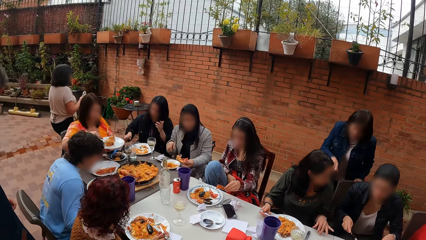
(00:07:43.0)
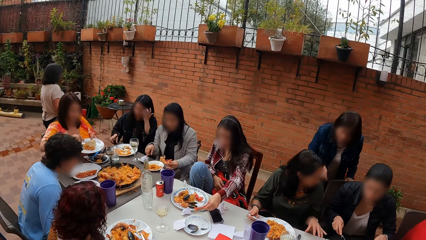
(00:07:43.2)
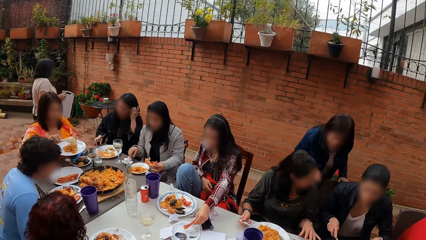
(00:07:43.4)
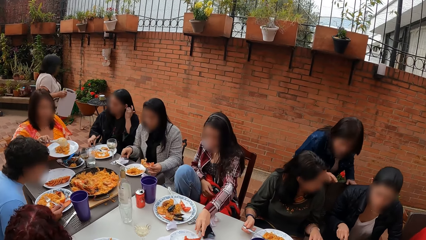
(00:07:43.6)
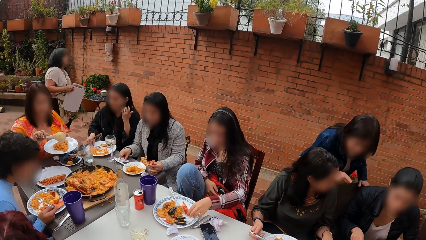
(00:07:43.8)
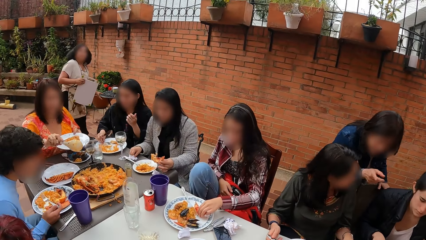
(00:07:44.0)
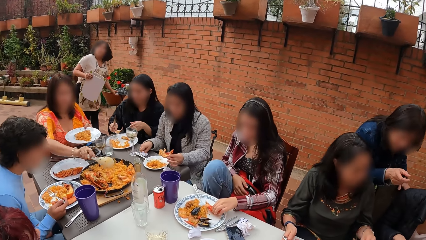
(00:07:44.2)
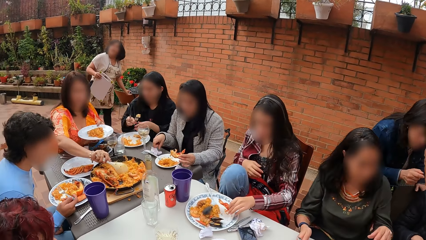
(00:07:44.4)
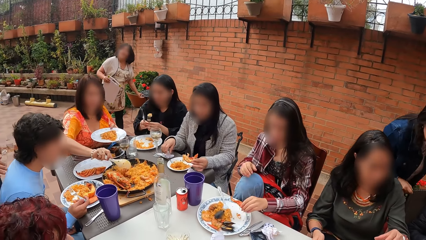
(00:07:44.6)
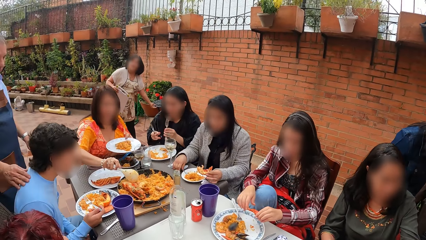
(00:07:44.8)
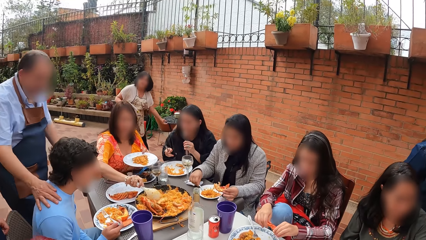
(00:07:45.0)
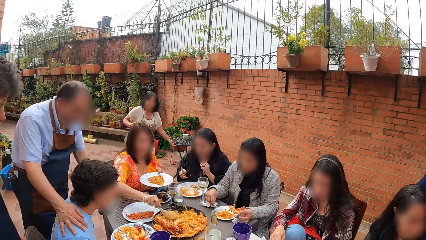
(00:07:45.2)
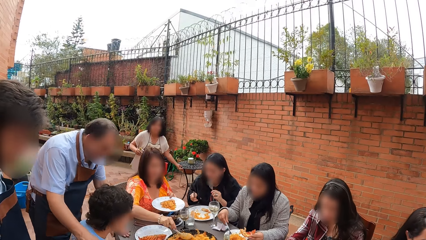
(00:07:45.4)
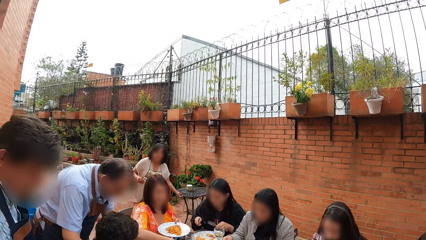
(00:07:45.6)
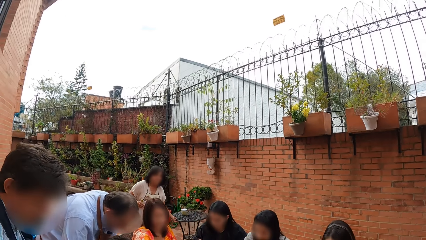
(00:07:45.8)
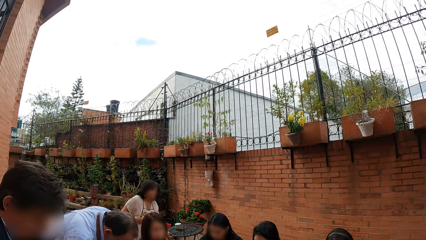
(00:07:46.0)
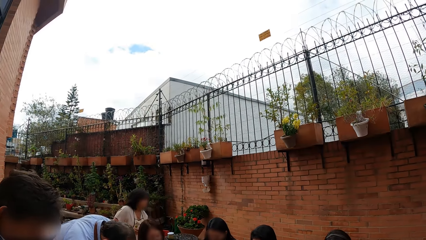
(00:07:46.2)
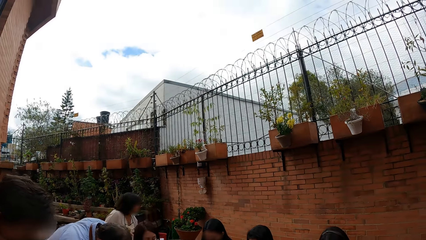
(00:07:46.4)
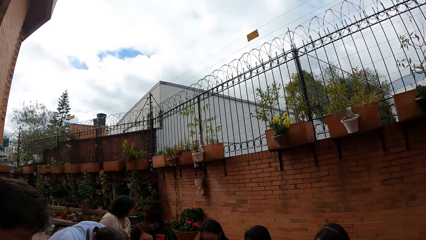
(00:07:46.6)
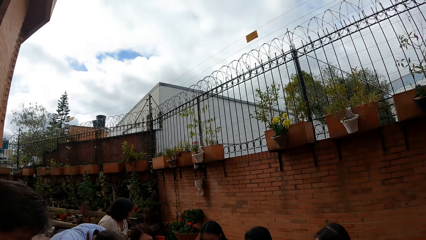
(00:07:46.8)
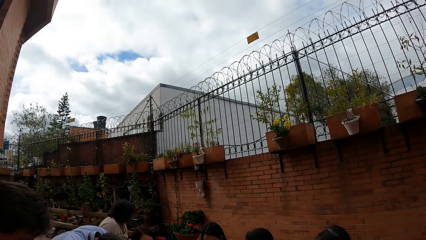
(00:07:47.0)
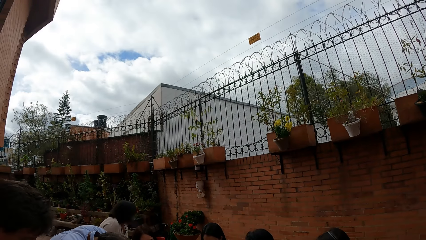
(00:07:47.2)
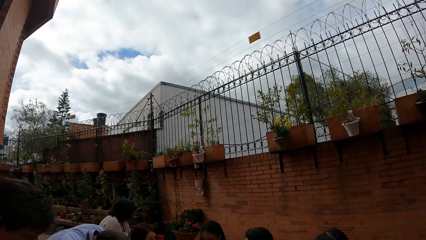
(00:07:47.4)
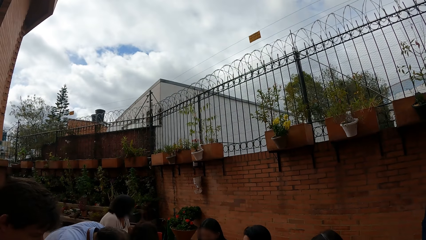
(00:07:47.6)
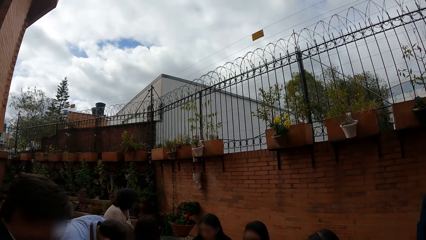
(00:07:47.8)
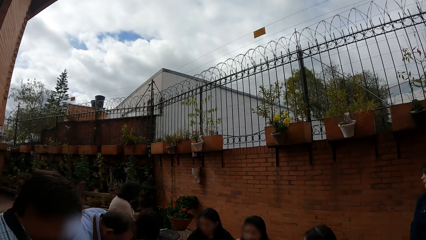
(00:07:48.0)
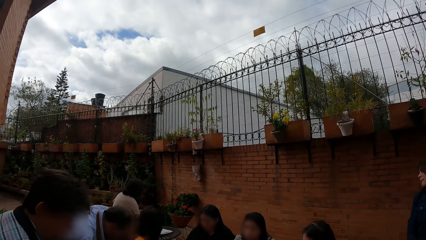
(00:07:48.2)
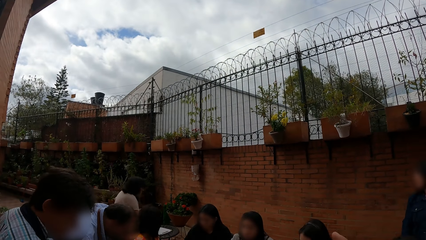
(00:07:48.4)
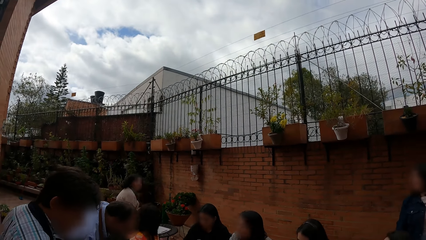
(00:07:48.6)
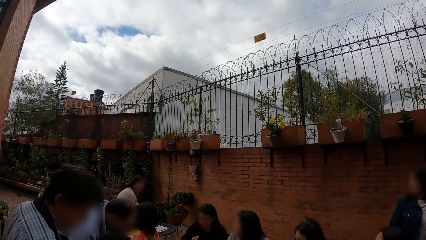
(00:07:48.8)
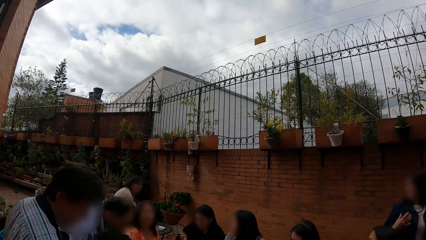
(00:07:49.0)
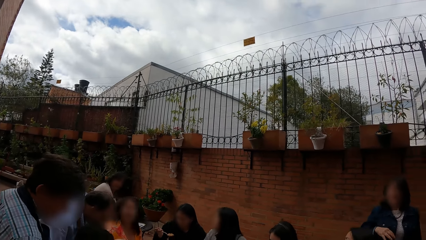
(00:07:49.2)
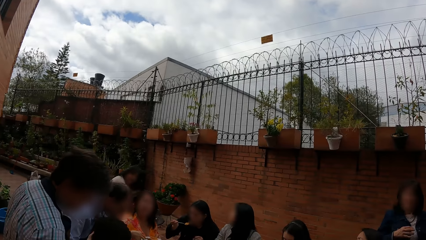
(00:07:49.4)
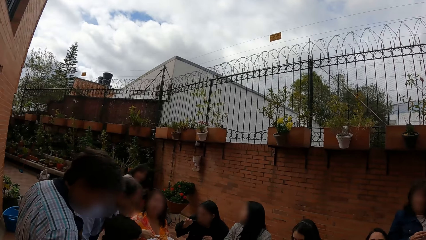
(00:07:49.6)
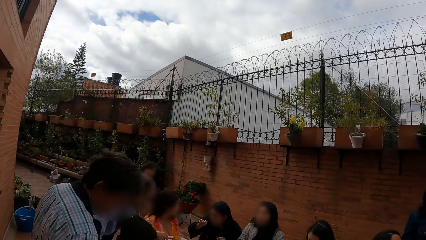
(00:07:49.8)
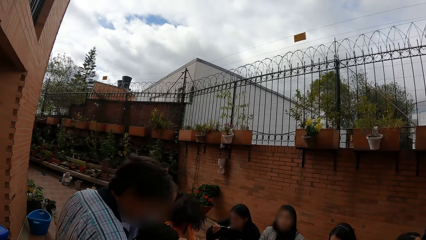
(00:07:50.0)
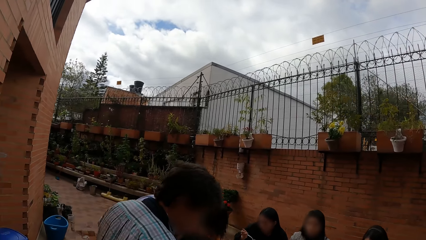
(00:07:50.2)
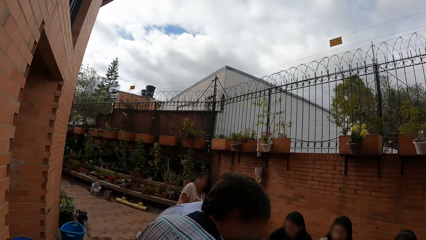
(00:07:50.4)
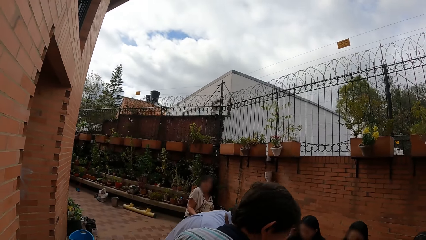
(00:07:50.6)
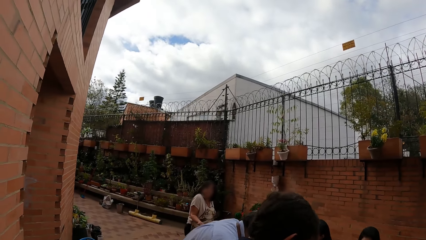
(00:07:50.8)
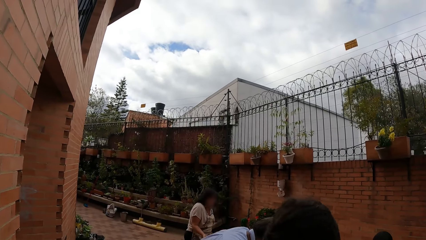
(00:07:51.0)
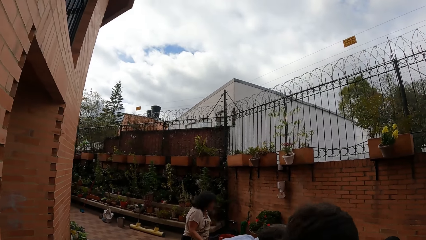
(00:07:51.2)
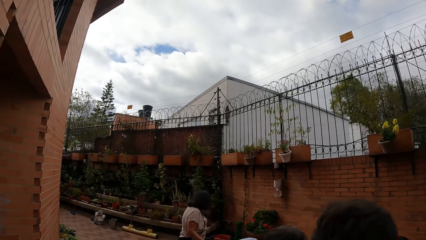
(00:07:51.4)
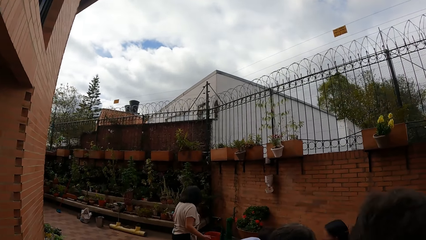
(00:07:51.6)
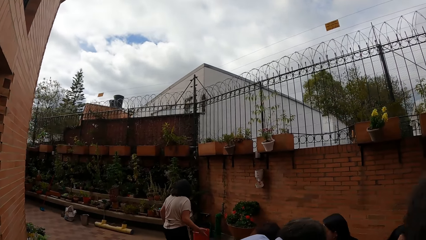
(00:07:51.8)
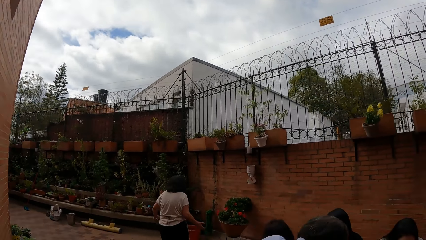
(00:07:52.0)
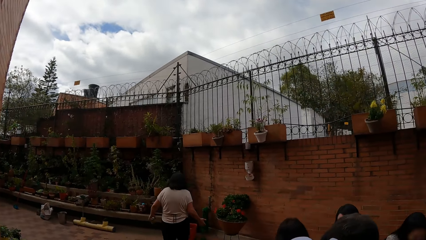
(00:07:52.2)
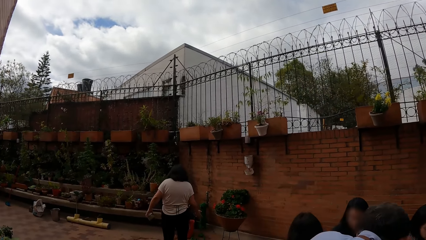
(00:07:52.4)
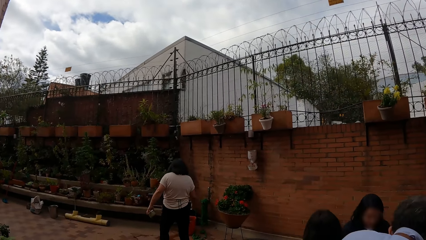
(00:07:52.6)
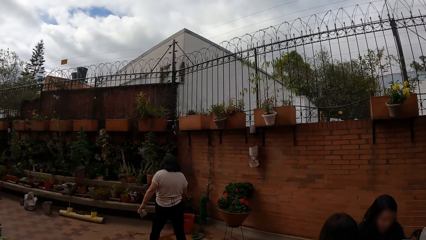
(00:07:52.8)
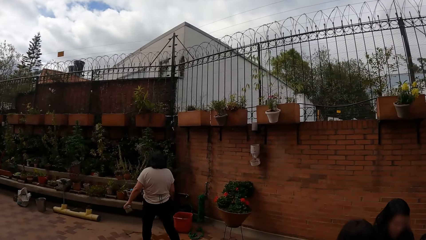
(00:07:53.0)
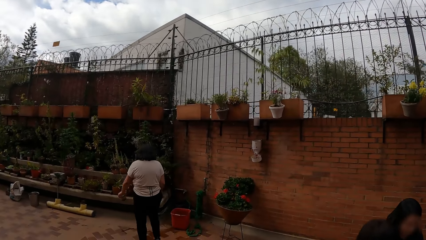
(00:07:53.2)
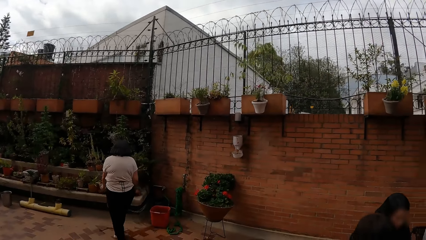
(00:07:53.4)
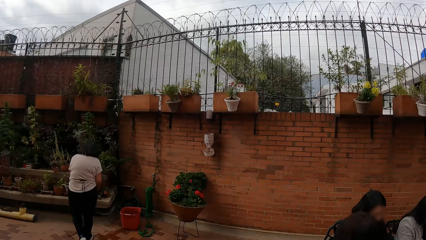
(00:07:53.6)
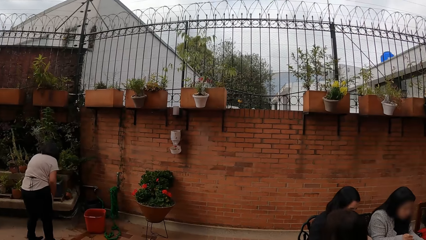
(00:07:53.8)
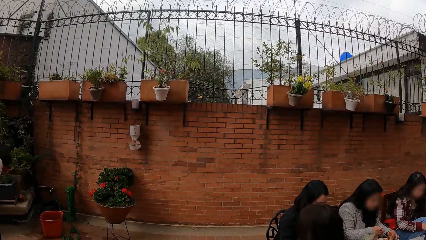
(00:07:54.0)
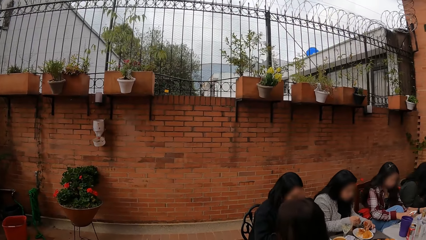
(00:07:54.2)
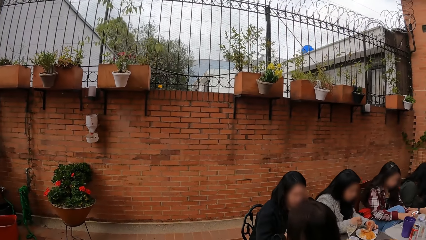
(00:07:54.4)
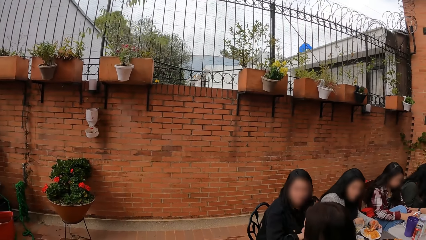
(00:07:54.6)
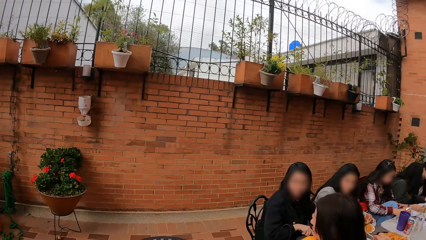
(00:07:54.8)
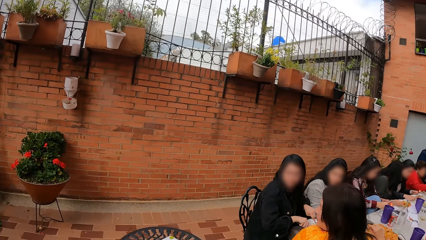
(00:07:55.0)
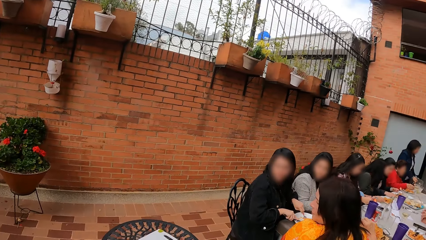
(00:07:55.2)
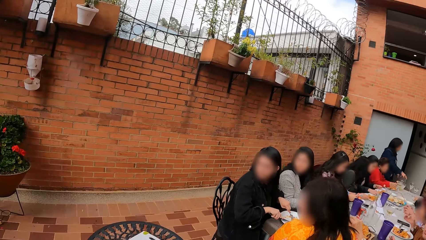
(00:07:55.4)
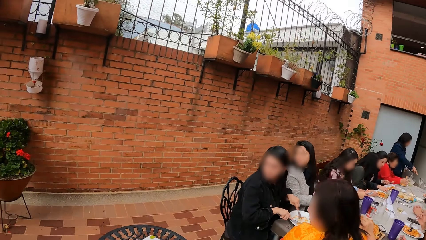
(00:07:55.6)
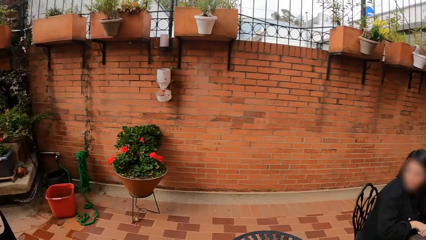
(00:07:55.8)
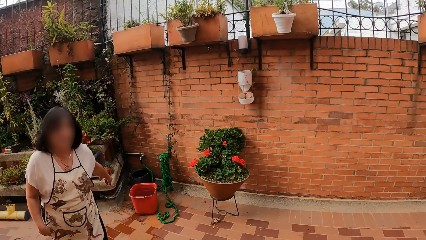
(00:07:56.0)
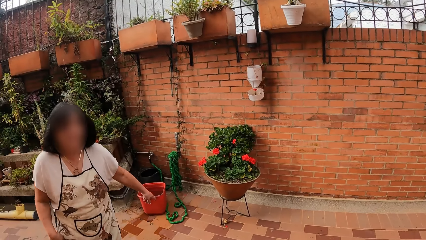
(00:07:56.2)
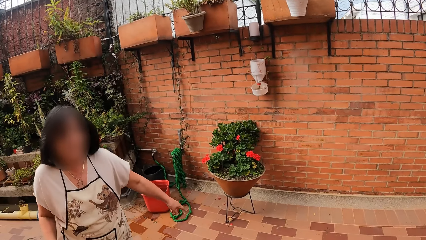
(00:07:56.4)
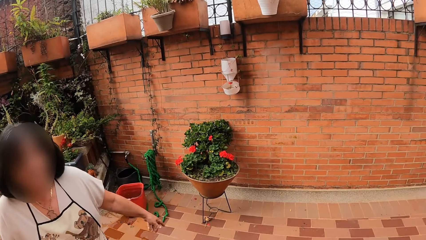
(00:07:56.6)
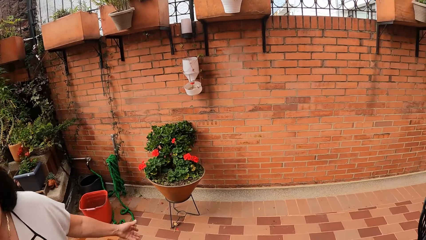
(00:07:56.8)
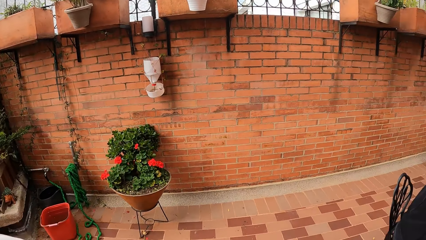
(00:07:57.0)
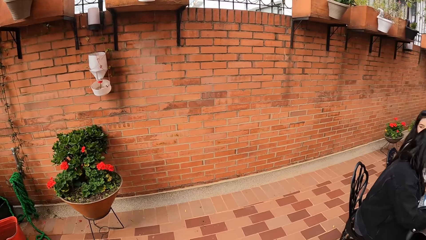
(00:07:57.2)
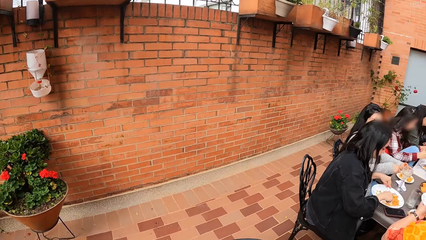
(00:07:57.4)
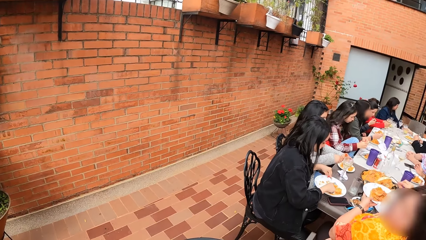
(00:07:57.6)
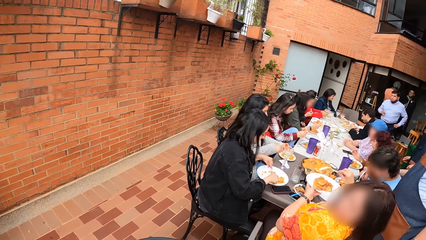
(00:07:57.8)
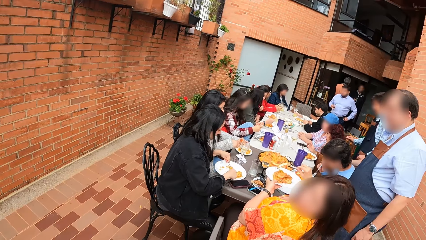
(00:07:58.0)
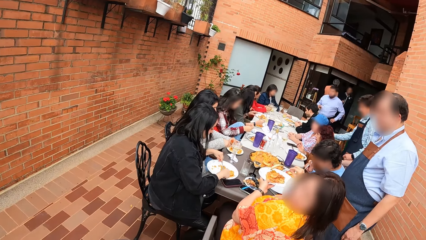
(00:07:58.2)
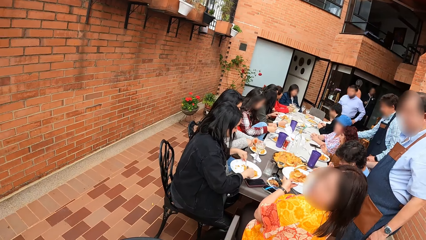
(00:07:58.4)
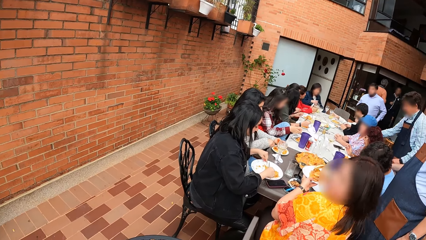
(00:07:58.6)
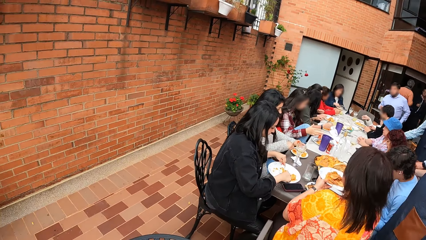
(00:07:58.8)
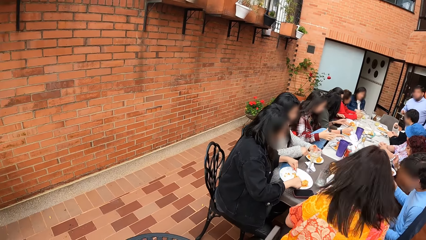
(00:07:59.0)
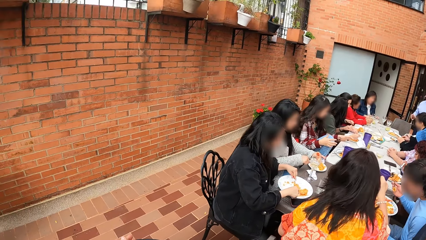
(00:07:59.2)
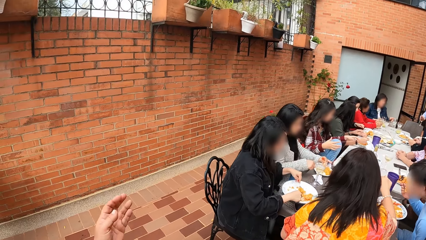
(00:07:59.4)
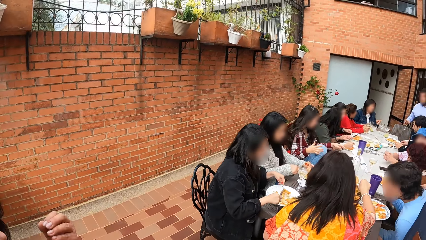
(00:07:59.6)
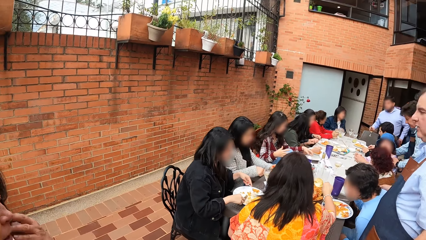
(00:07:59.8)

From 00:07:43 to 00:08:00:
A woman converses with another woman. A third woman drops a piece of food in her left hand in a plate on the table, and picks up a piece of food in the plate on the table with her left hand. Another woman drags a table with her left hand. A man interacts with another man. The camera wearer looks around the compound. The woman who drags the table drops the tray in her left hand on the table. Another woman eats food from a plate with a fork in her right hand. The camera wearer walks around the table. The woman with the tray speaks to the camera wearer.
